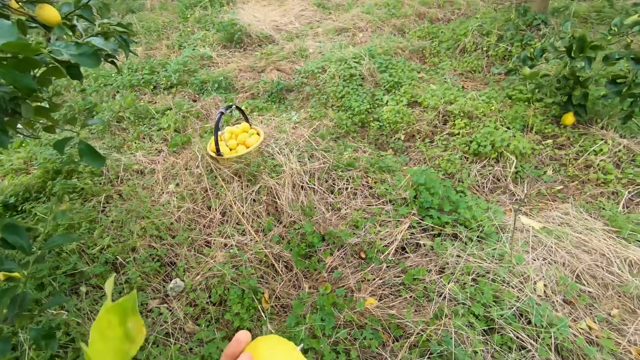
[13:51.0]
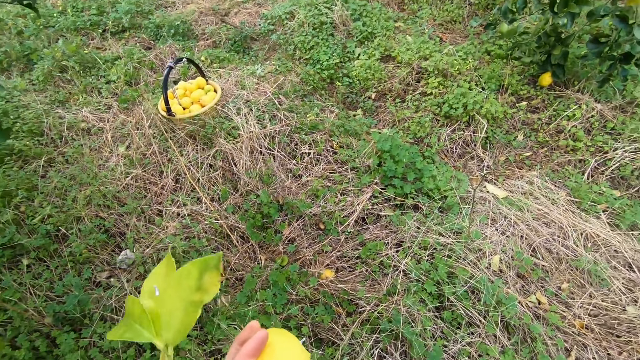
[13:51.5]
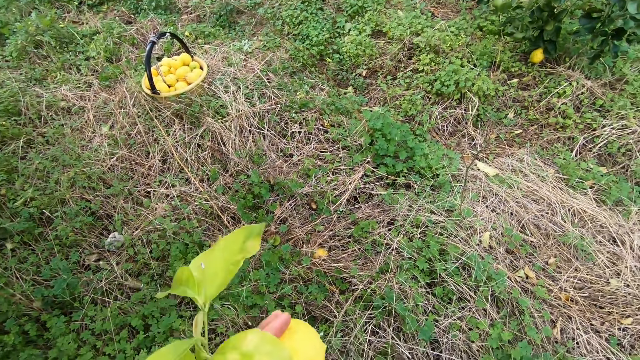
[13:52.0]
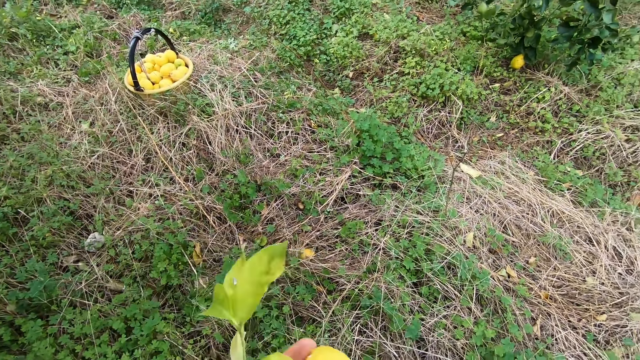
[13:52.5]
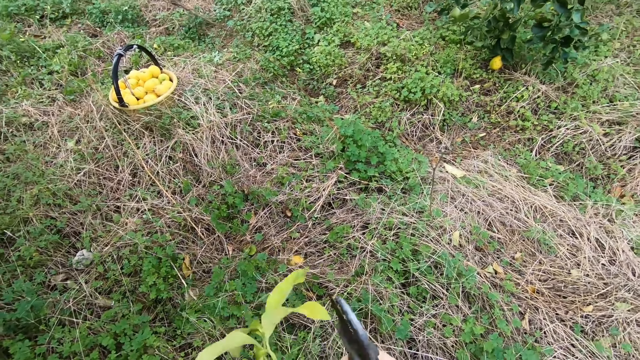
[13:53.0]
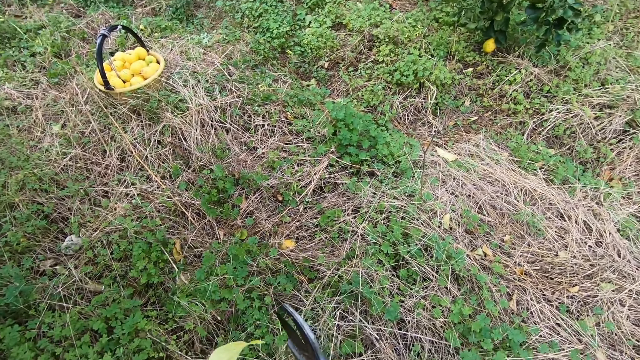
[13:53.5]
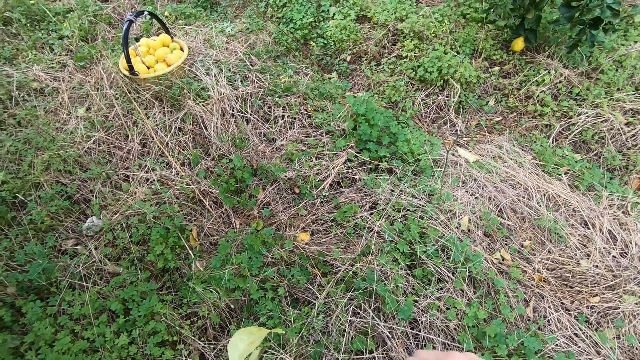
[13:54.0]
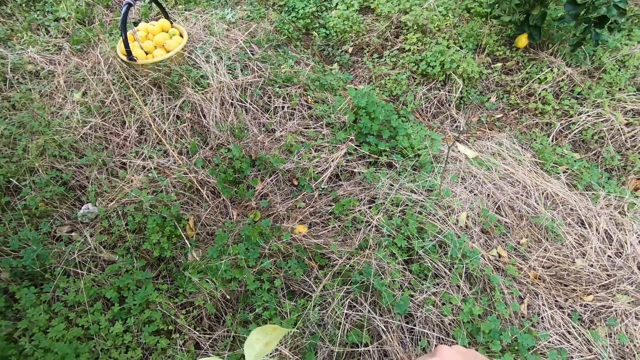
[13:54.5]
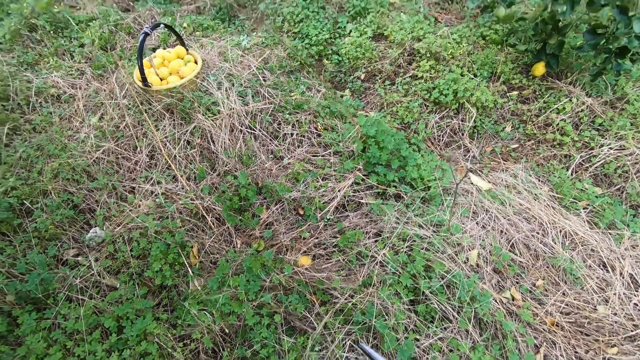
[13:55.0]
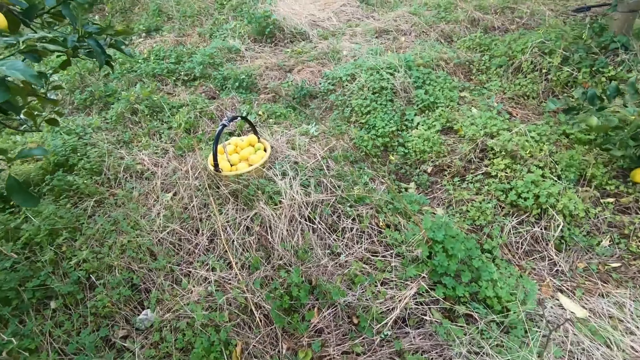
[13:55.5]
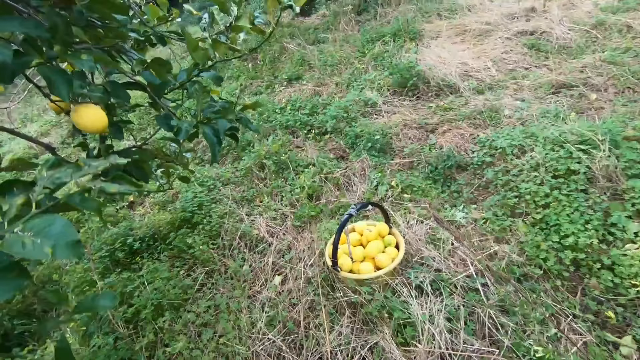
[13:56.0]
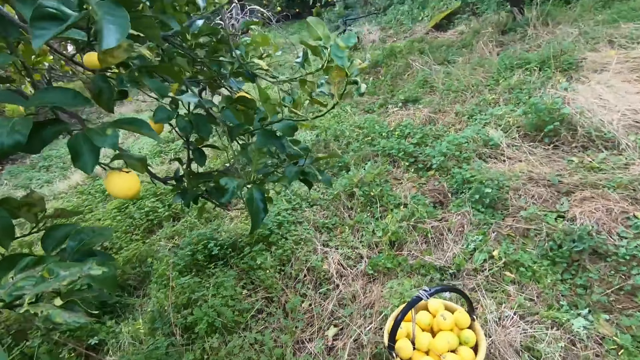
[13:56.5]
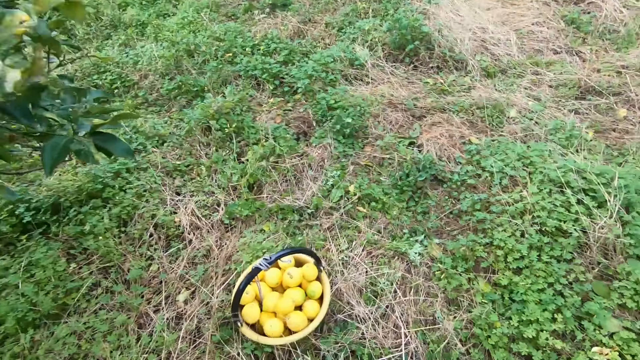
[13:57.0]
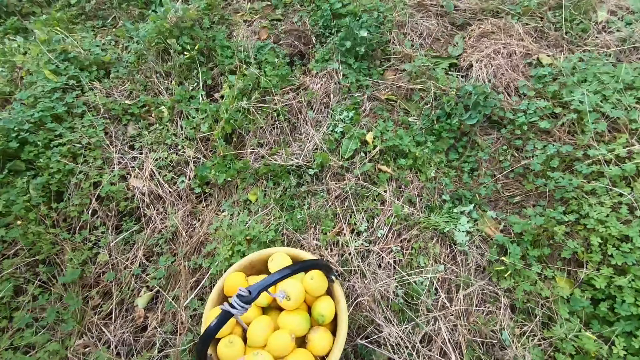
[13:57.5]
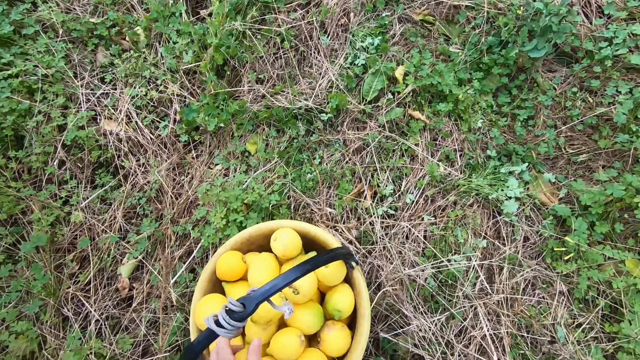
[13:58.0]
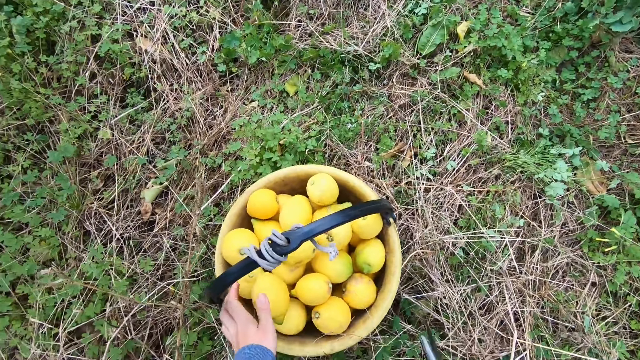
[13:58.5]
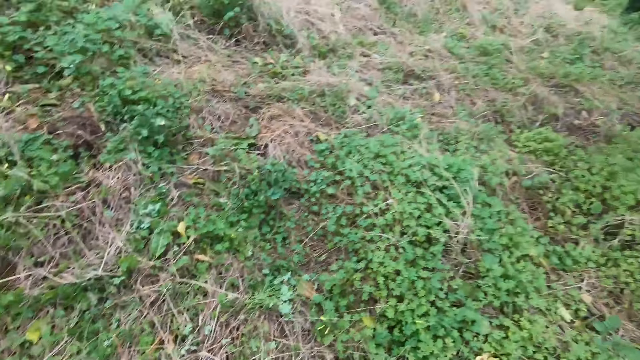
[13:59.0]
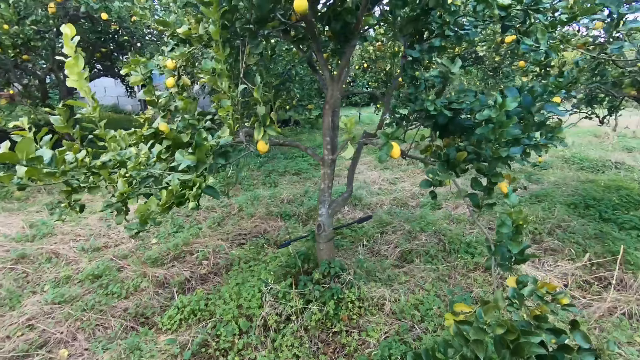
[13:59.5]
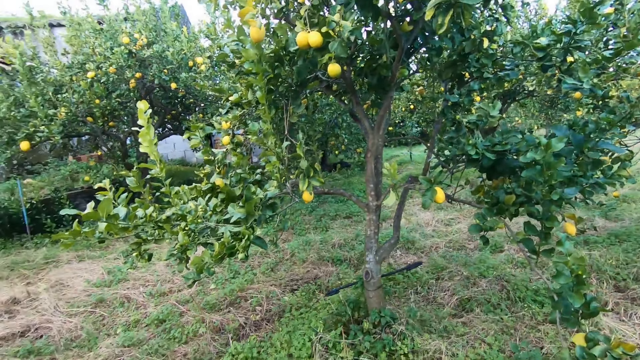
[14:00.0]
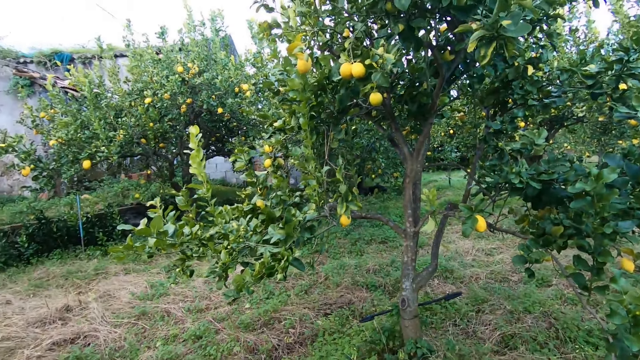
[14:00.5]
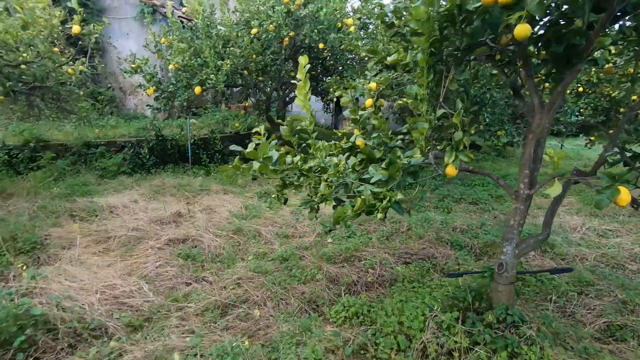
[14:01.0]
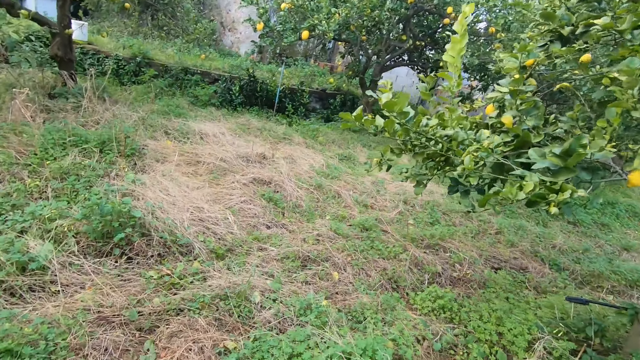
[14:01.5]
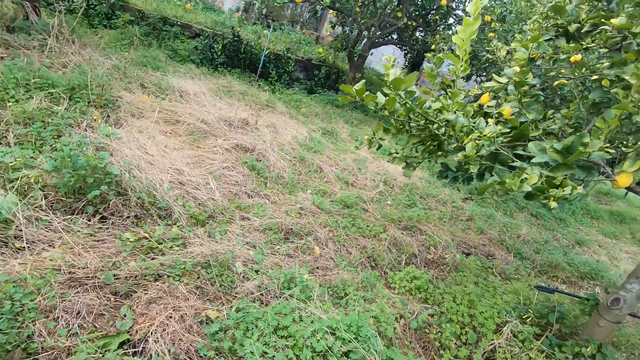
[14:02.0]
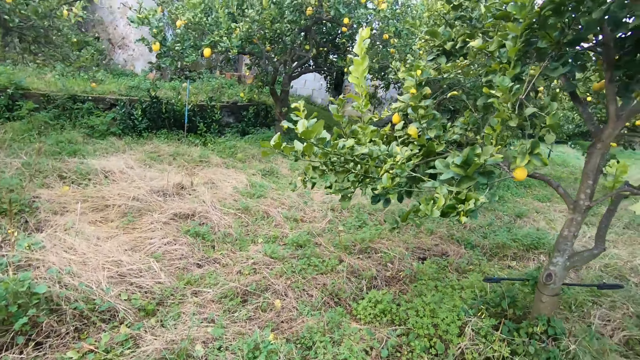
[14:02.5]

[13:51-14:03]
The camera wearer drops the lemon in the basket with his left hand.

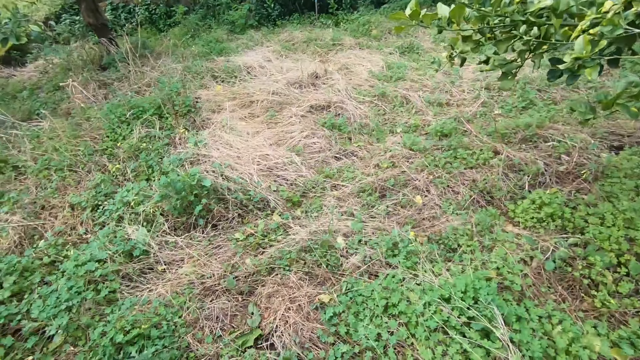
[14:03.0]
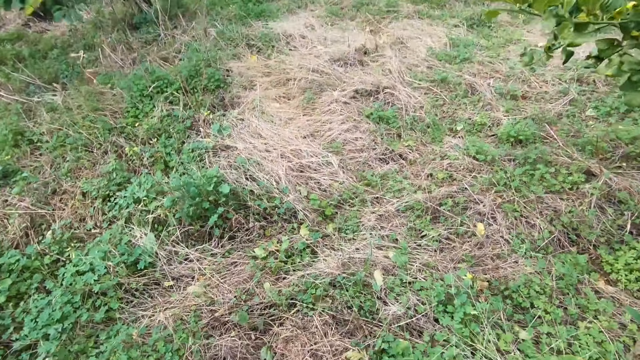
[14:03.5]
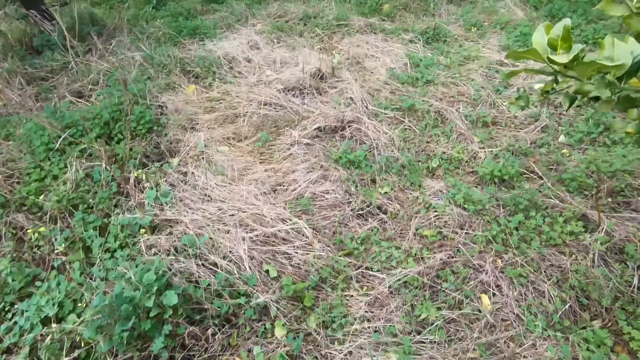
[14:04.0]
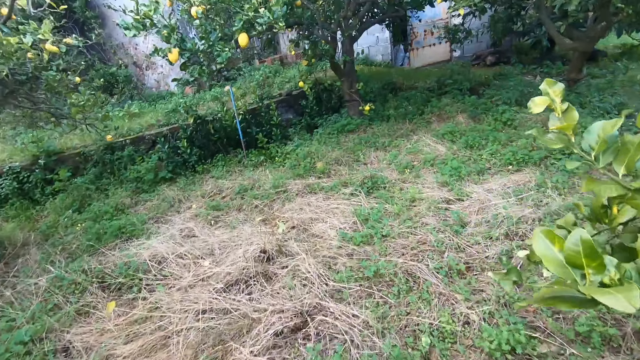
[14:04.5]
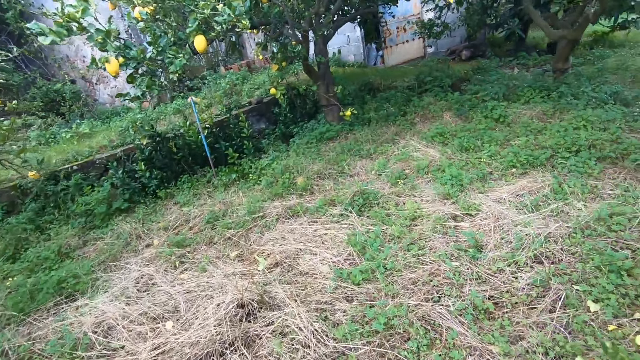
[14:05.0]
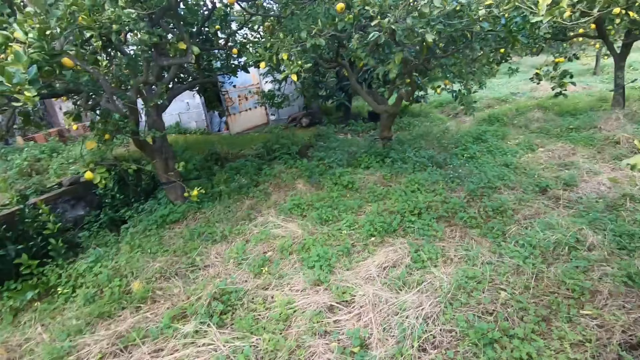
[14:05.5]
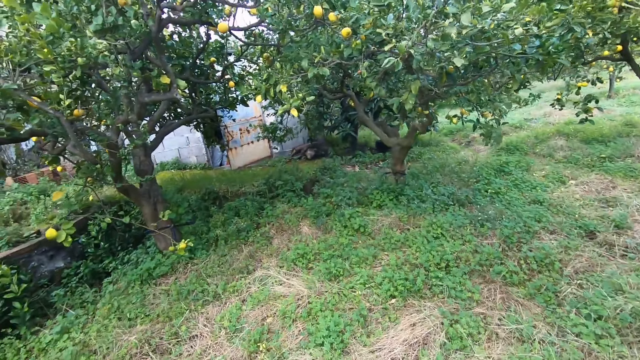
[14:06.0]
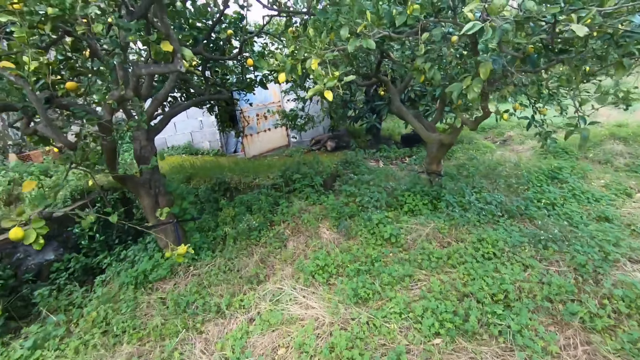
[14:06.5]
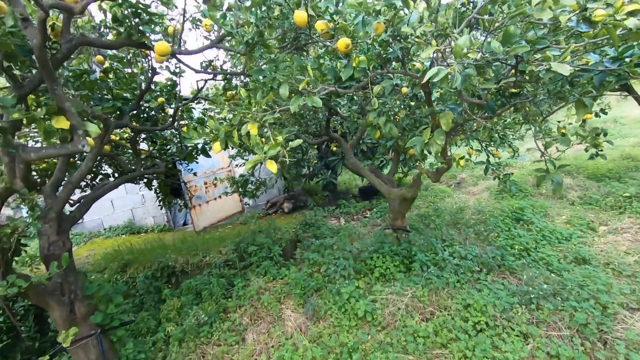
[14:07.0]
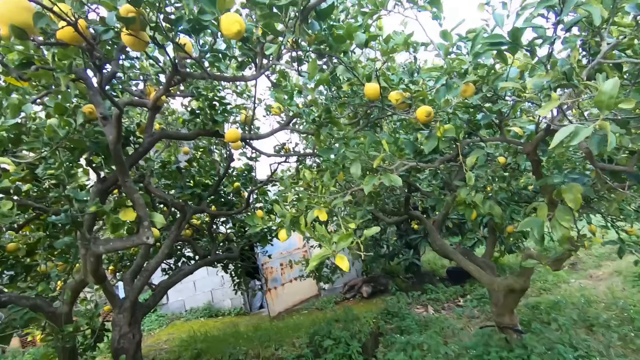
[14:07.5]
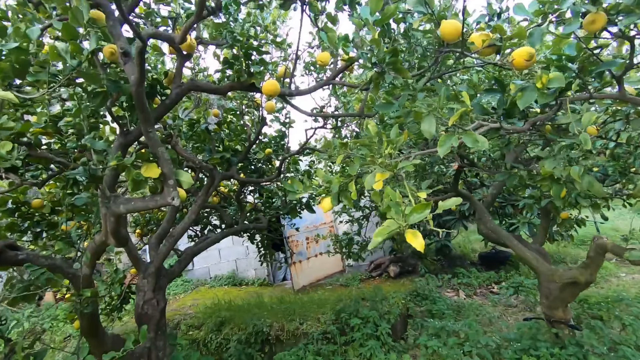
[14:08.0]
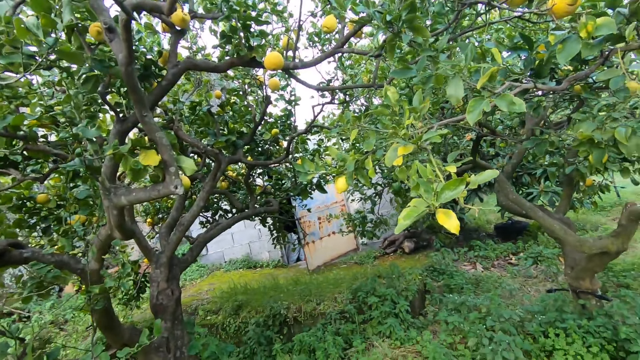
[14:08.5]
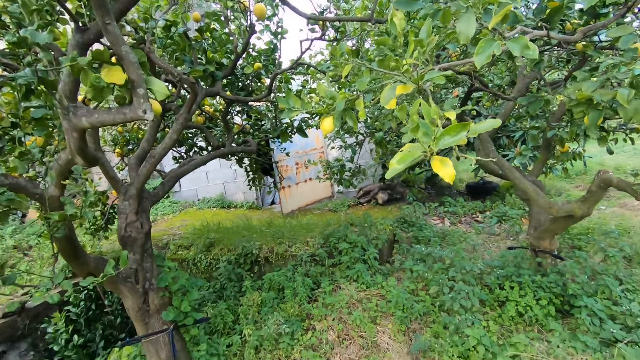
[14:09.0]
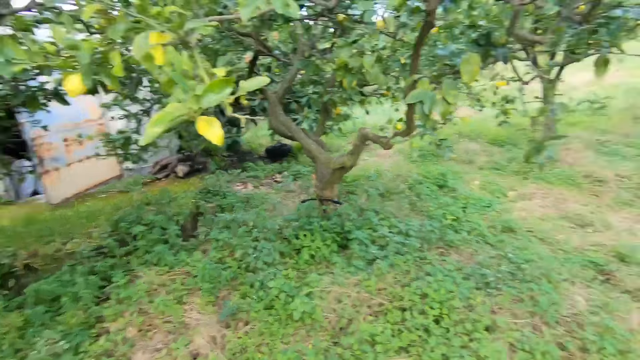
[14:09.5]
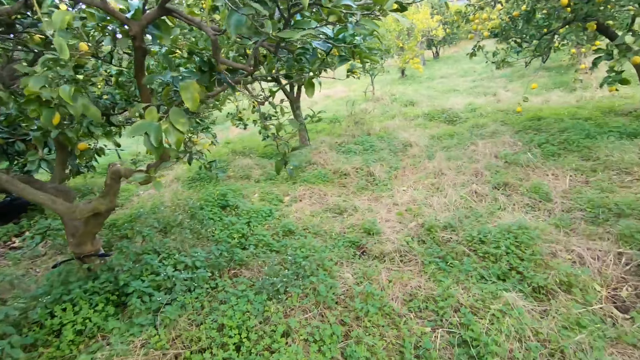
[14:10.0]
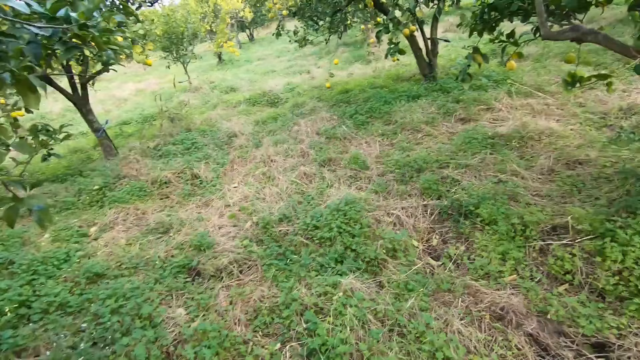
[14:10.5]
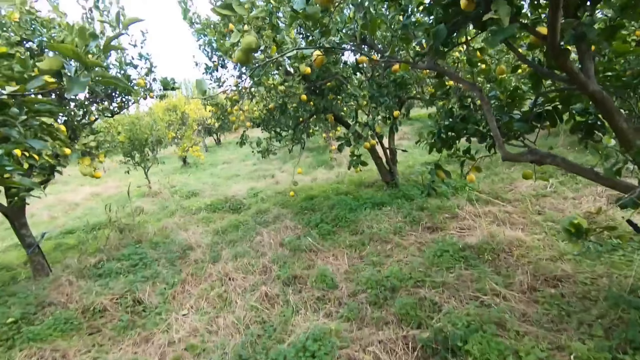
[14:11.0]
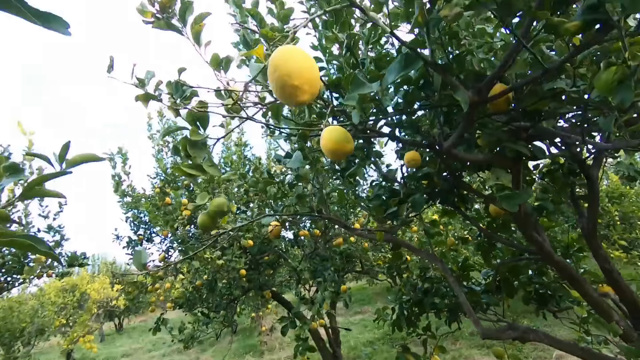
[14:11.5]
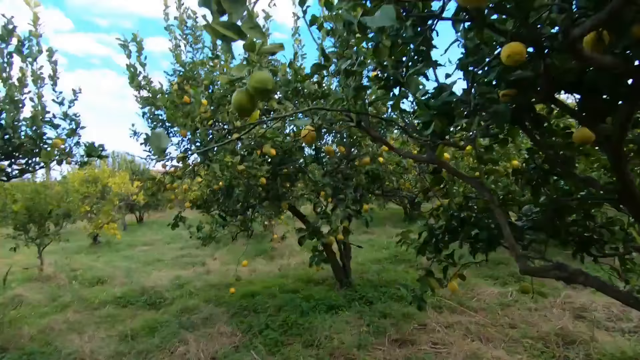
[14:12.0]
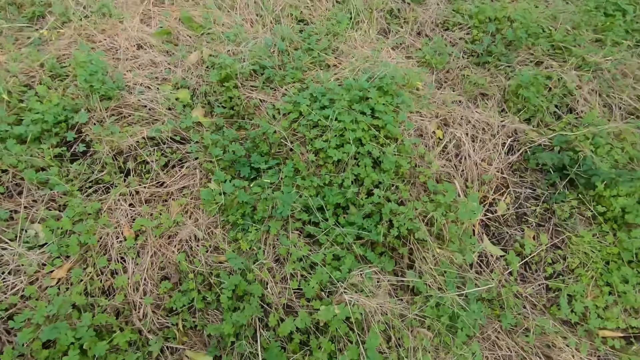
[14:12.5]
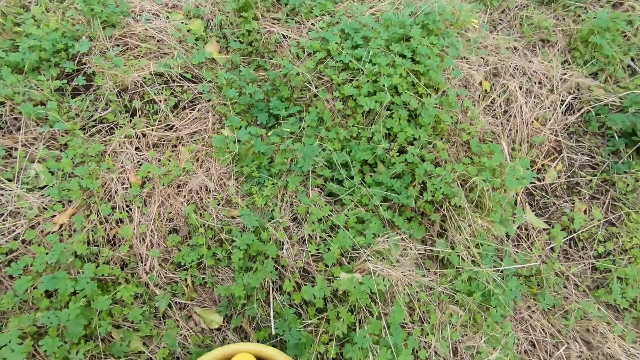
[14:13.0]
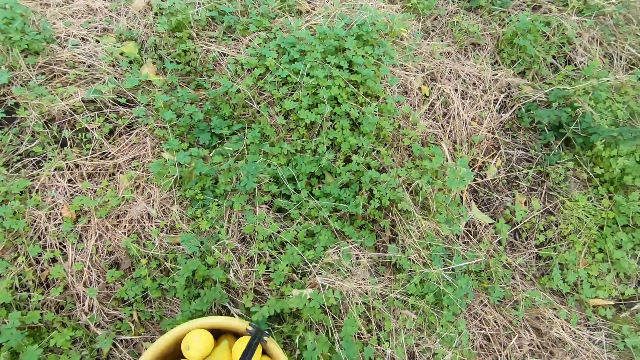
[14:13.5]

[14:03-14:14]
The camera wearer walks around the garden.
